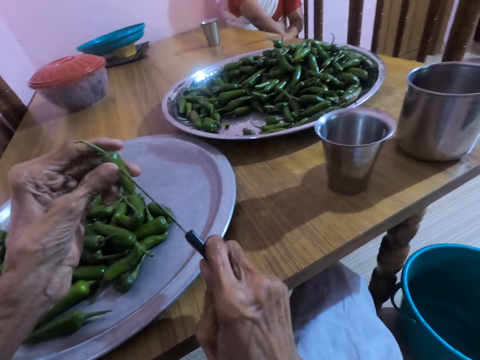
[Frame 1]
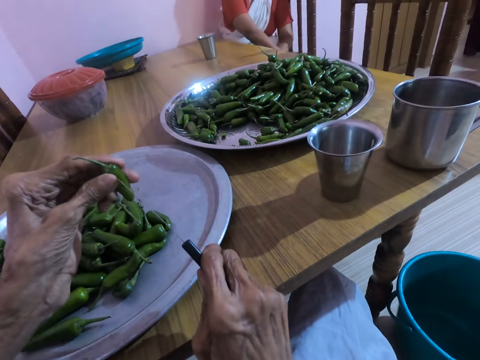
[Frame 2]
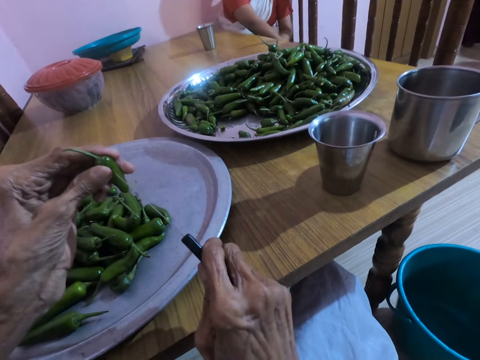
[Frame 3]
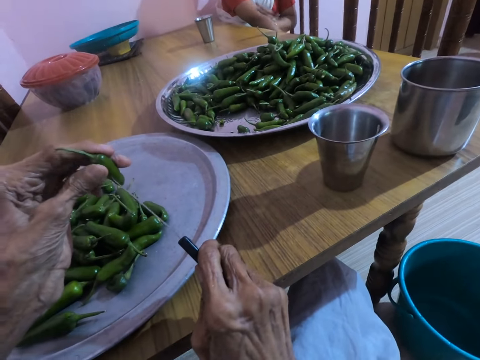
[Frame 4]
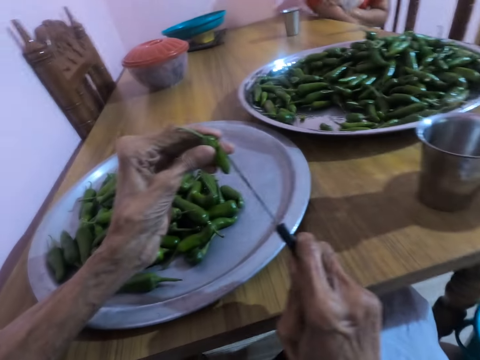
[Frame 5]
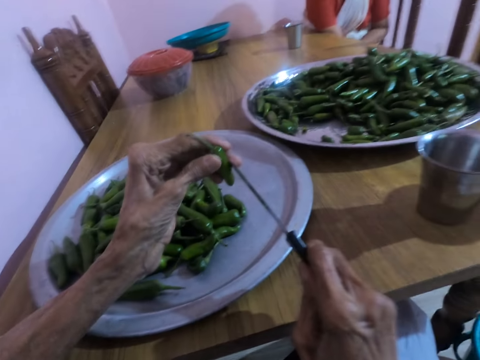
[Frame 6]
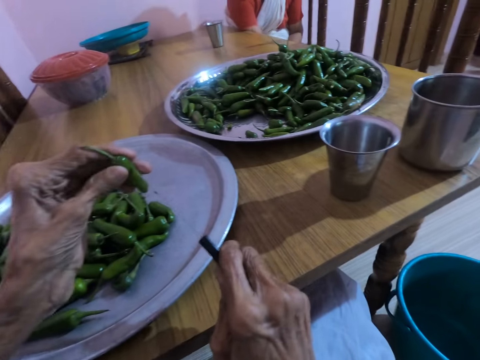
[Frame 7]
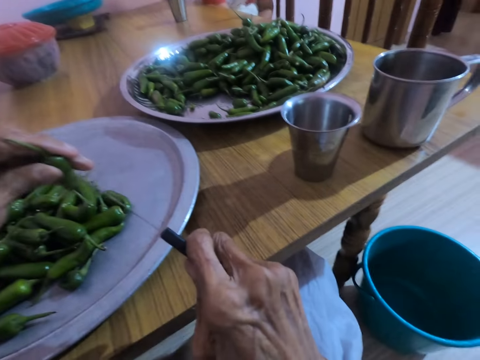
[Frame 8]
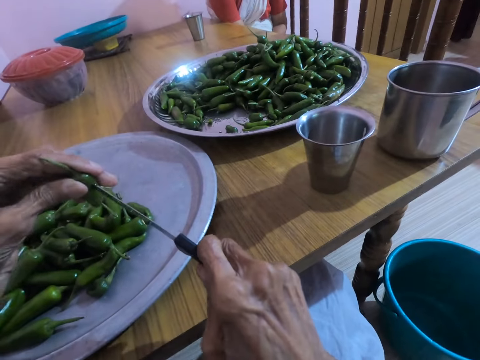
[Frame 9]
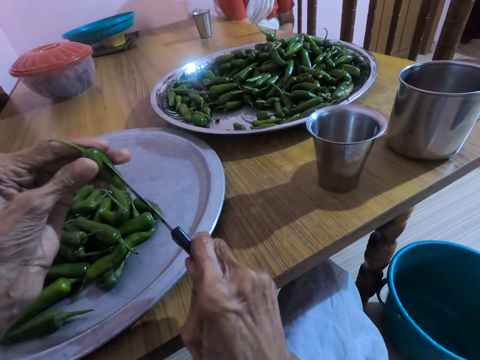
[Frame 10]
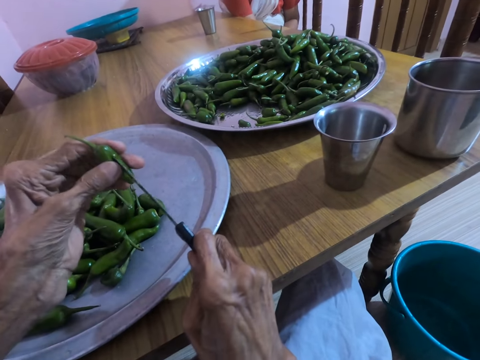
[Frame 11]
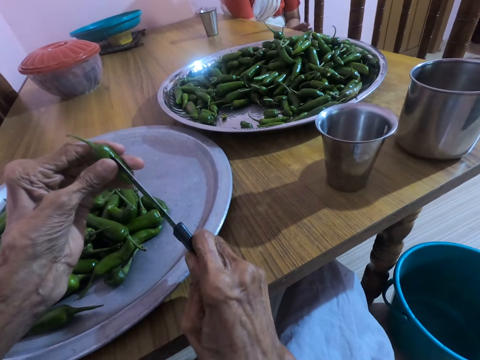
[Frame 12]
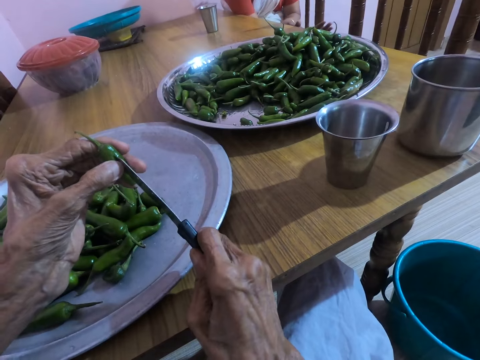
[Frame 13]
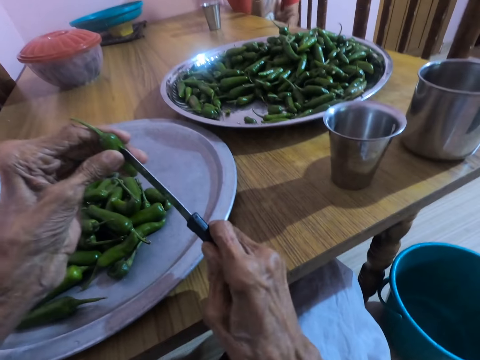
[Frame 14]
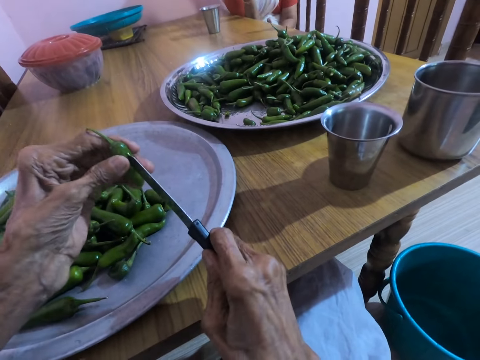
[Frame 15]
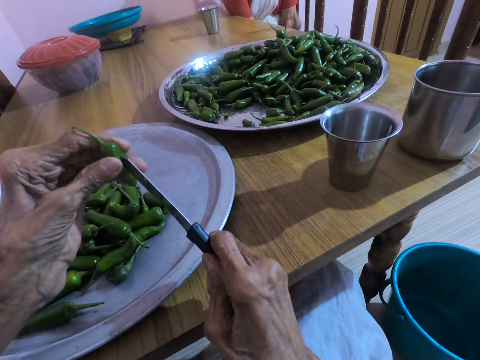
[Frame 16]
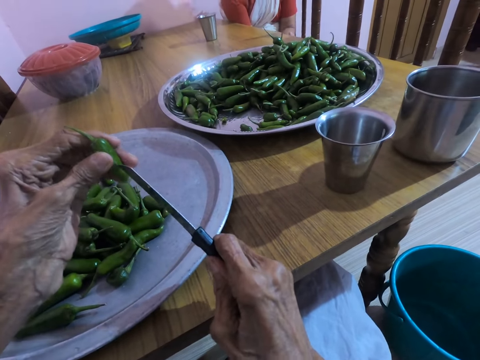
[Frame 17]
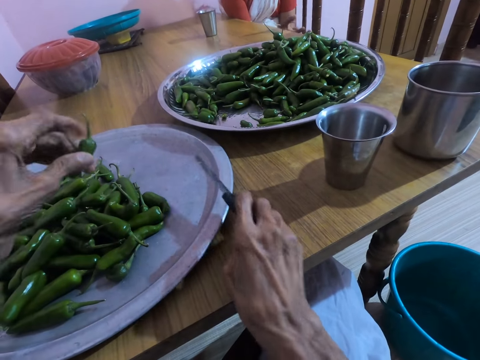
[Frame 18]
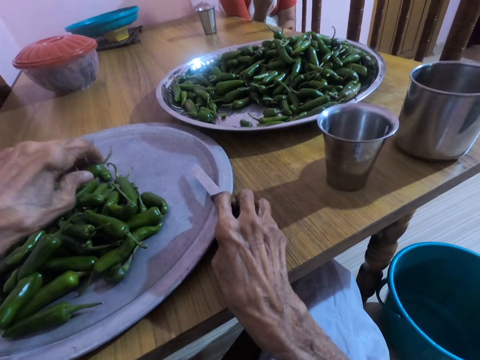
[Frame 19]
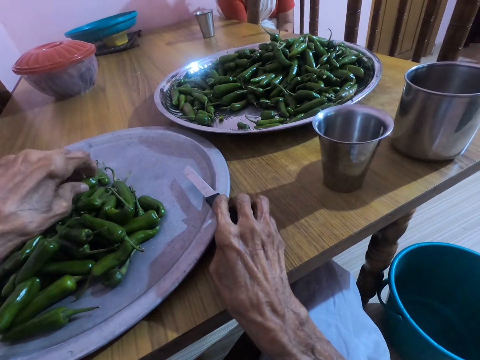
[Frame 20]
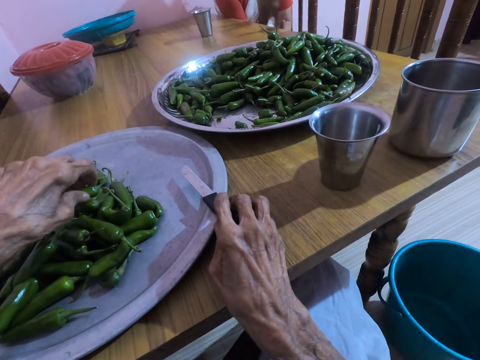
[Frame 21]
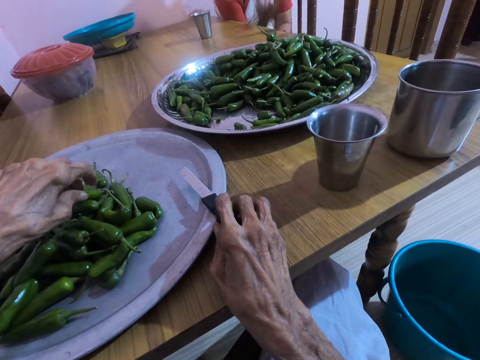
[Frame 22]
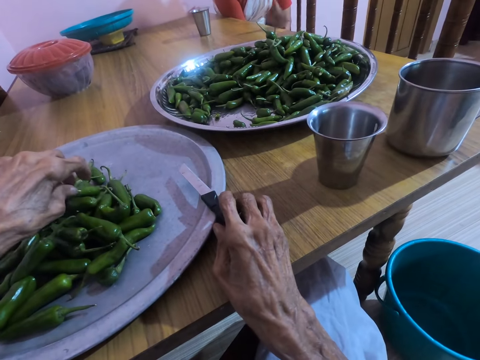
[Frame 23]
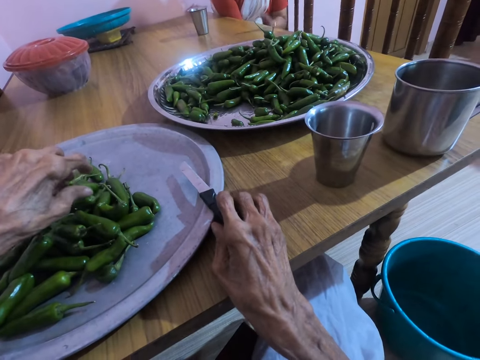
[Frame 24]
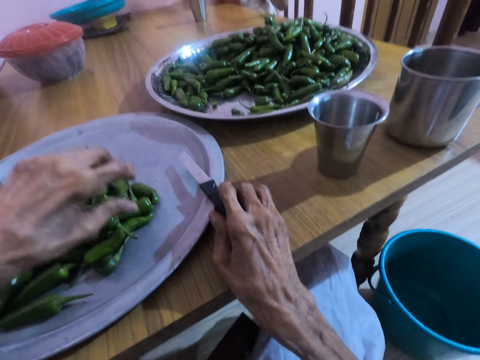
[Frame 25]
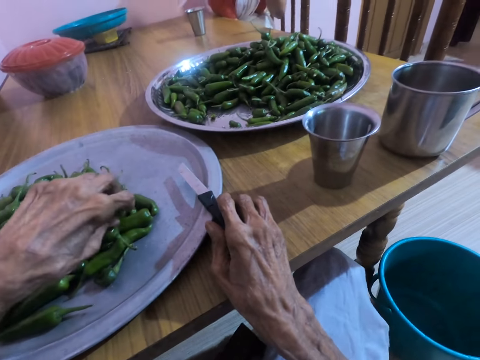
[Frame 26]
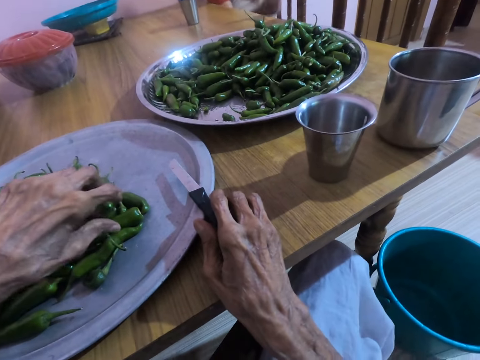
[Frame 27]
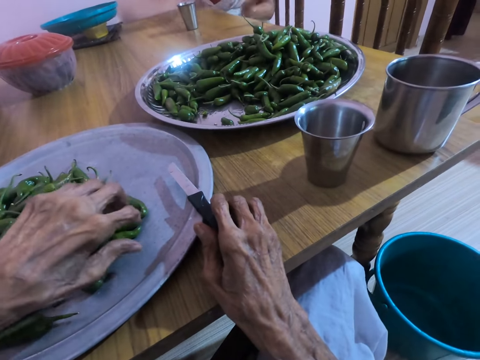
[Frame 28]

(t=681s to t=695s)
The camera wearer cuts a piece of green pepper in her left hand with the knife in her right hand. She places the piece of green pepper on the tray on the table with her left hand, and places the knife on the tray on the table with her right hand. She moves some pieces of green pepper on the tray on the table with her left hand.

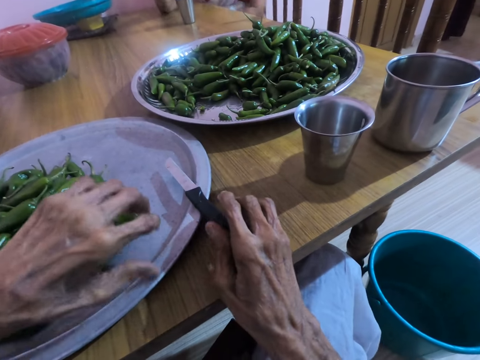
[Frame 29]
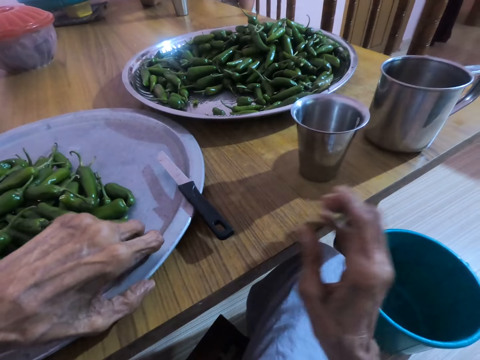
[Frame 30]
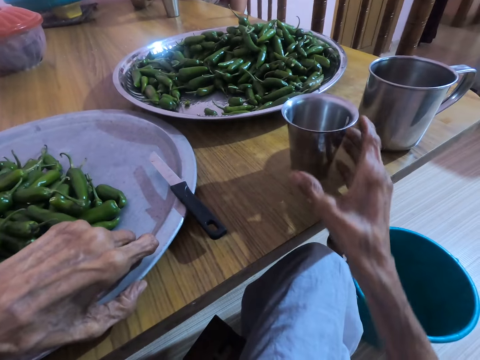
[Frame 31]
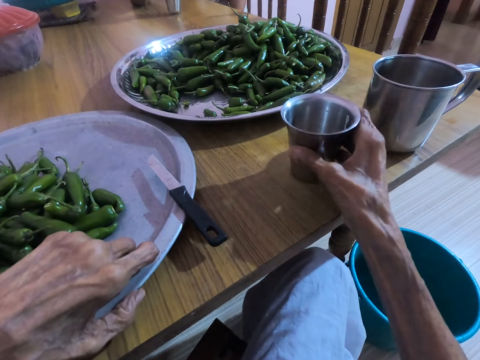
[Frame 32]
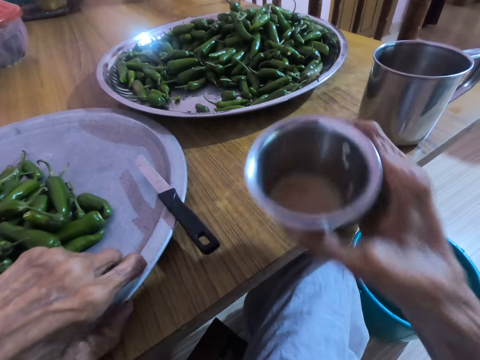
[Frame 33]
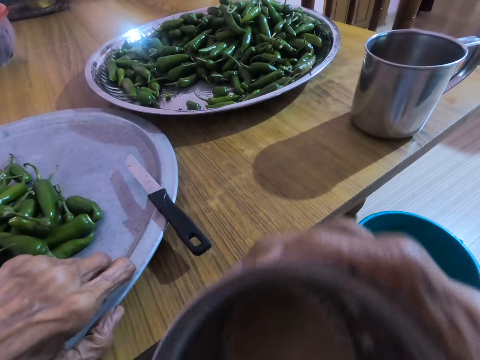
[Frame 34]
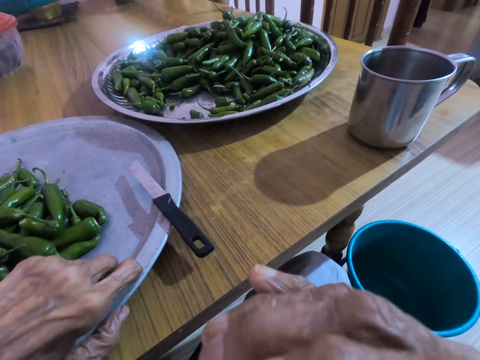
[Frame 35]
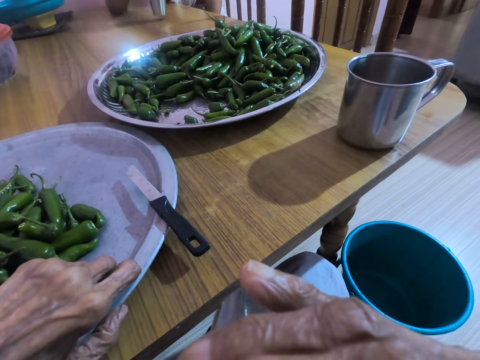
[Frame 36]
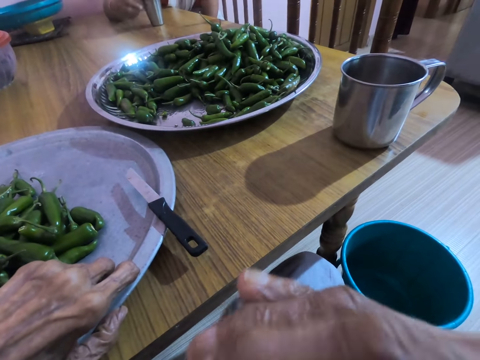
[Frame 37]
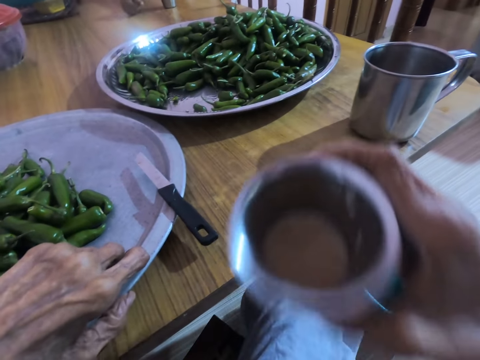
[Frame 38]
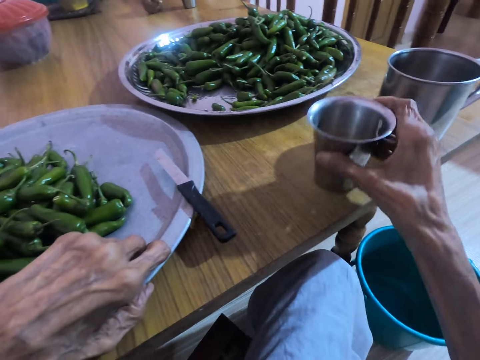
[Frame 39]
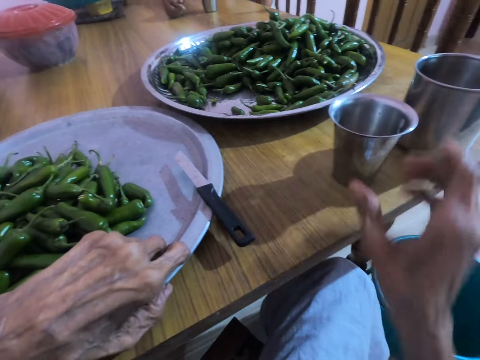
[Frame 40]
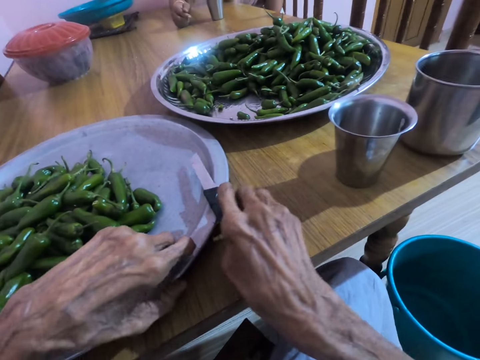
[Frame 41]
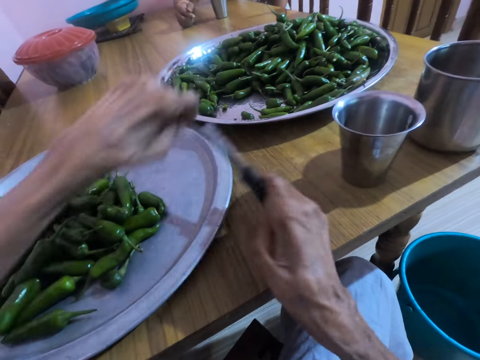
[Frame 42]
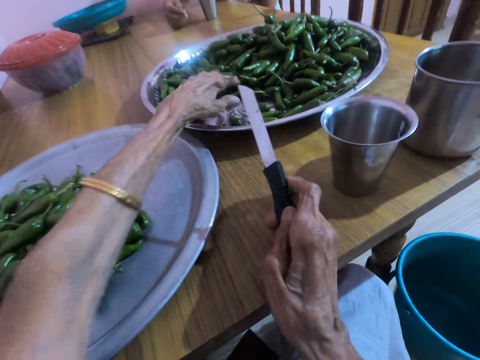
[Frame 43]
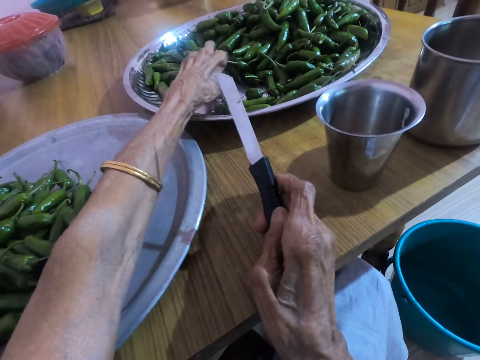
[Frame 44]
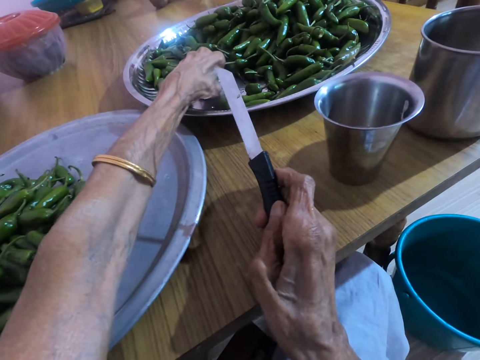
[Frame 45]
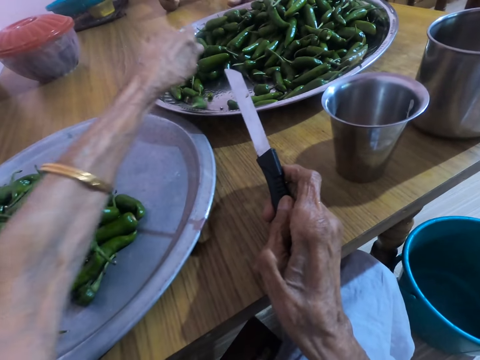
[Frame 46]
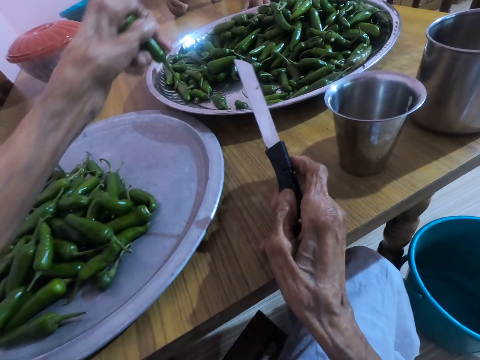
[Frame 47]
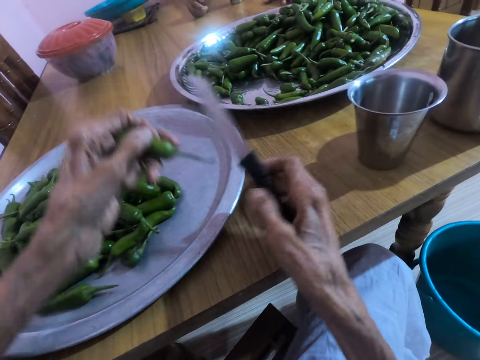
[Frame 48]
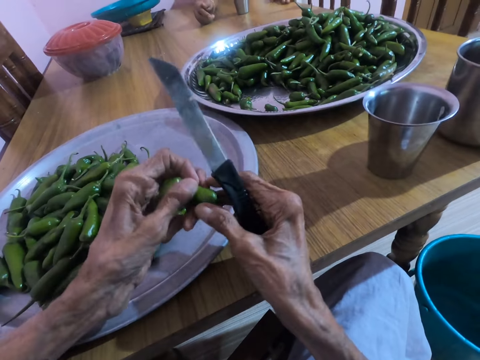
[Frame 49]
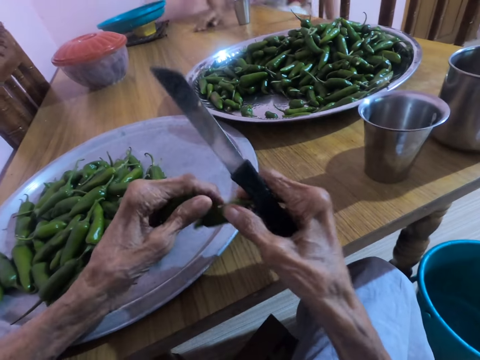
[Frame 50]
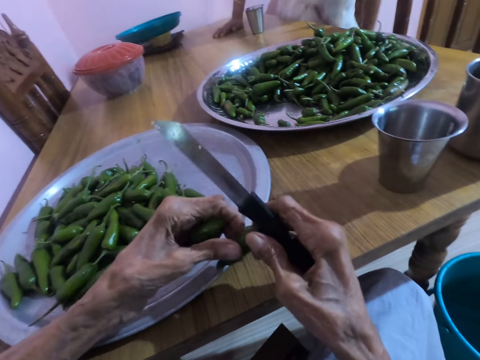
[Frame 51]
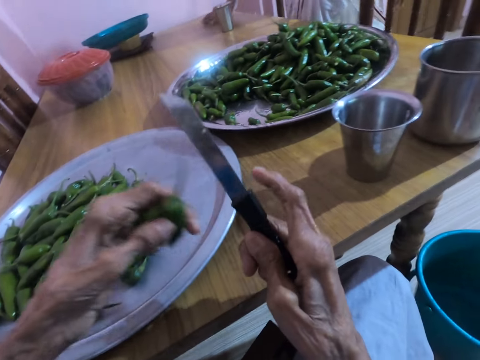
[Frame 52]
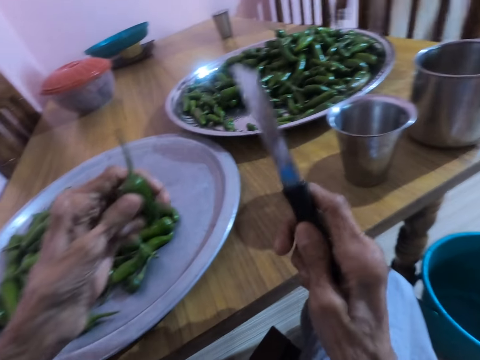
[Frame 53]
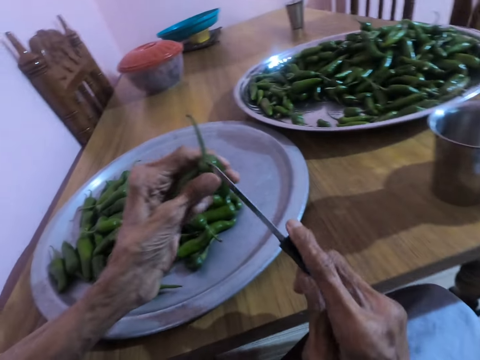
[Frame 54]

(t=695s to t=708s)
The woman places her right elbow on the table. The camera wearer holds the tray on the table with her left hand. She removes her right hand from the table. She moves her hand to the aluminum glass or stainless cup on the table. She picks the stainless cup on the table with her right hand and drinks the juice or tea in the stainless cup in her right hand. The woman places the stainless cup on the table with her right hand, and places her right hand on the table. The camera wearer places the stainless cup on the table with her right hand. She picks the knife from the tray on the table with her right hand. She removes her left hand from the table. She places her right hand on the table. She picks some pieces of green peppers from the stainless tray on the table with her left hand. She places her left hand on the table. She transfers a piece of green pepper from her left hand to her right hand. She removes her right hand from the table. She converses with the woman. The woman stands up from a chair at the table. The camera wearer holds the pepper in her hand with the other hand. She transfers the piece of green pepper from her right hand to her left hand. The woman walks in the apartment.
